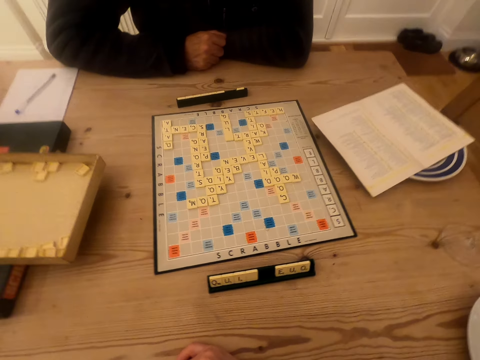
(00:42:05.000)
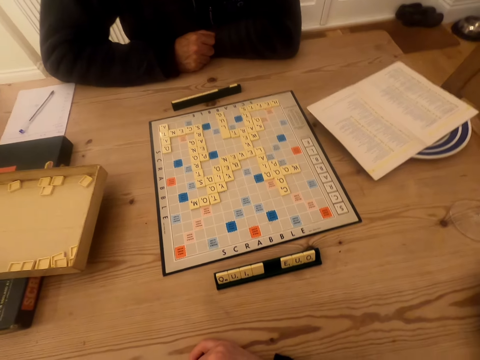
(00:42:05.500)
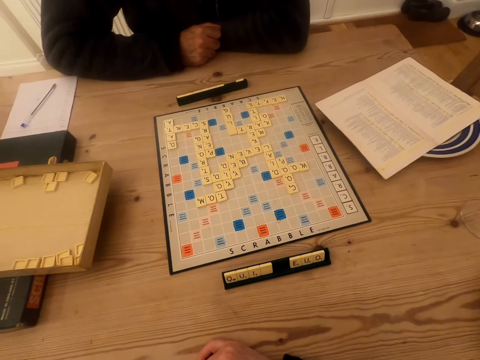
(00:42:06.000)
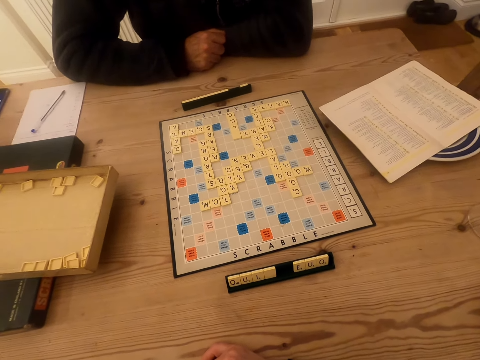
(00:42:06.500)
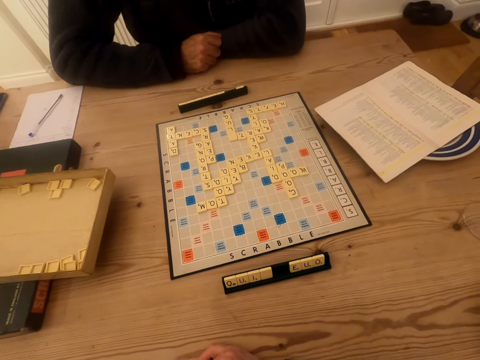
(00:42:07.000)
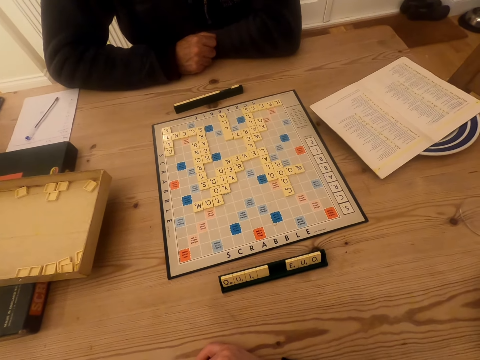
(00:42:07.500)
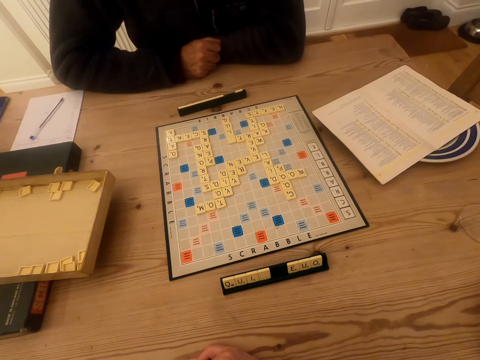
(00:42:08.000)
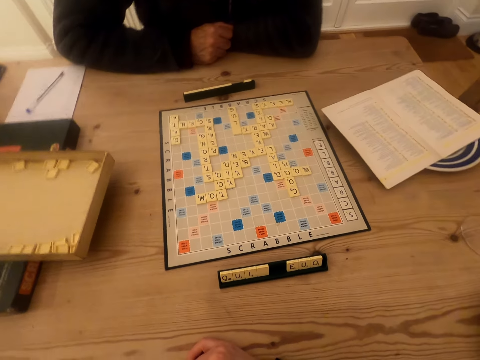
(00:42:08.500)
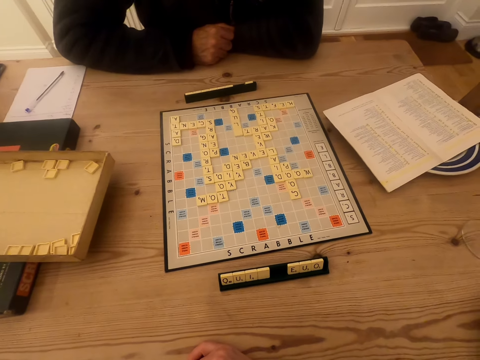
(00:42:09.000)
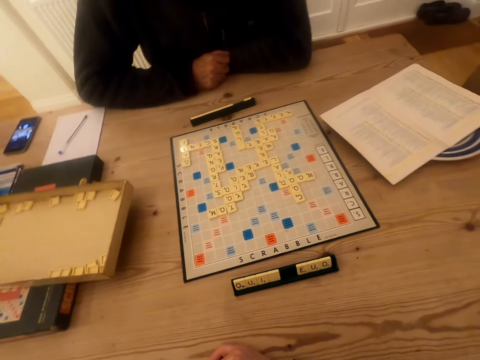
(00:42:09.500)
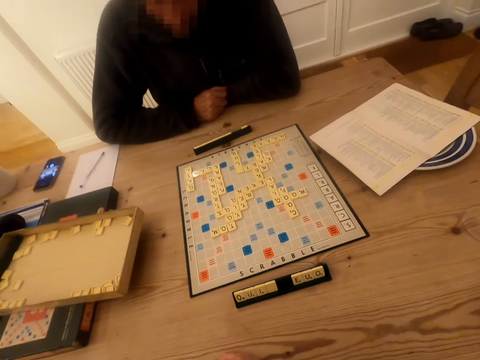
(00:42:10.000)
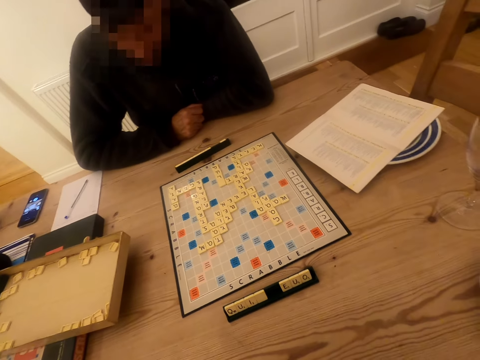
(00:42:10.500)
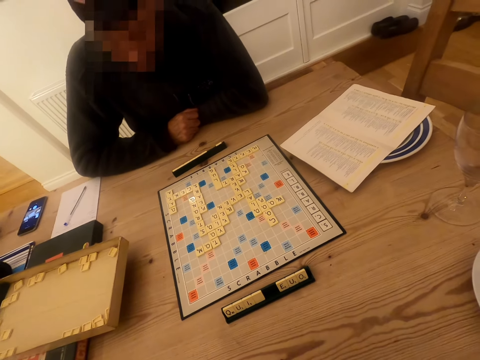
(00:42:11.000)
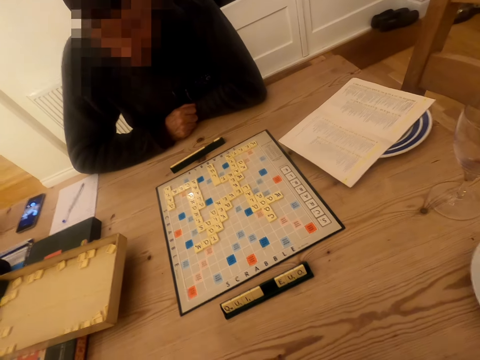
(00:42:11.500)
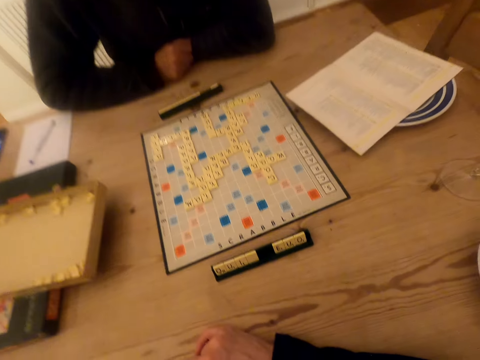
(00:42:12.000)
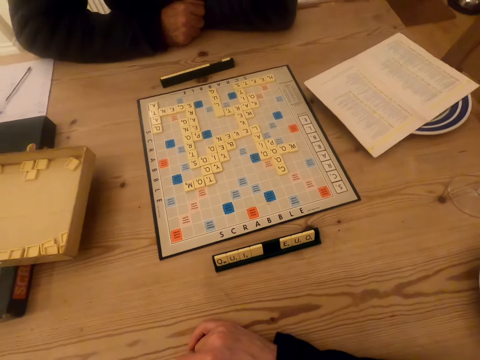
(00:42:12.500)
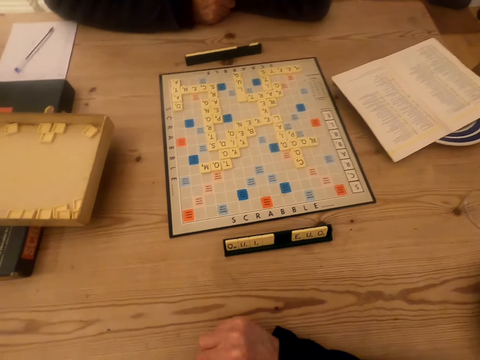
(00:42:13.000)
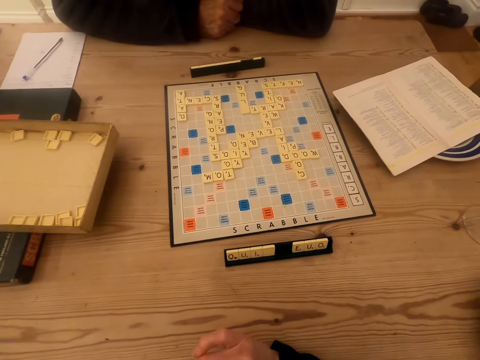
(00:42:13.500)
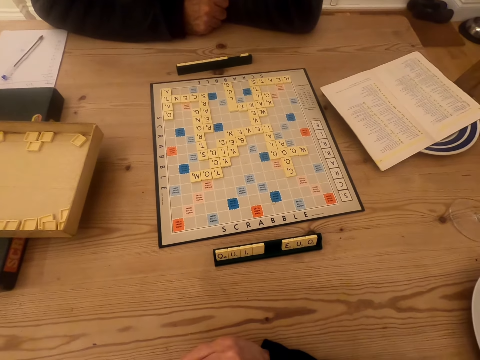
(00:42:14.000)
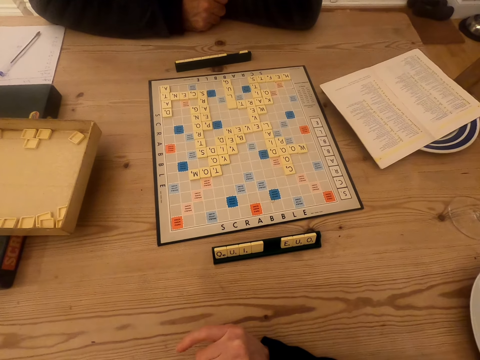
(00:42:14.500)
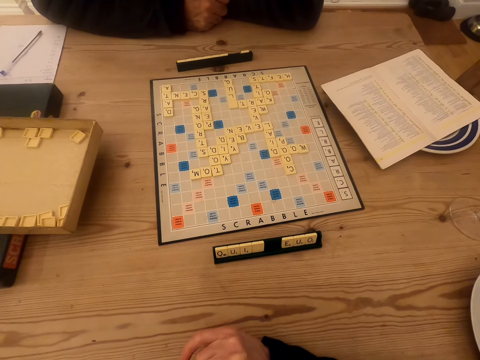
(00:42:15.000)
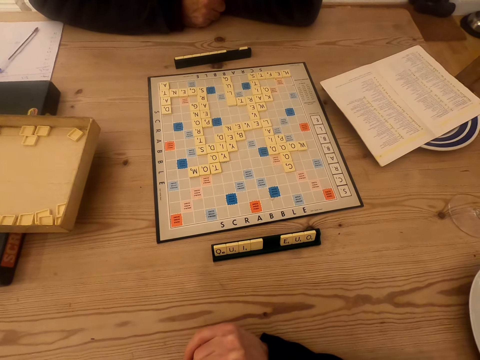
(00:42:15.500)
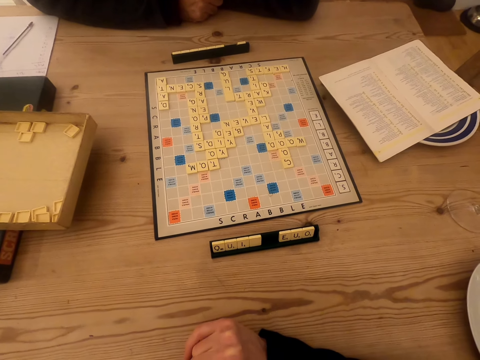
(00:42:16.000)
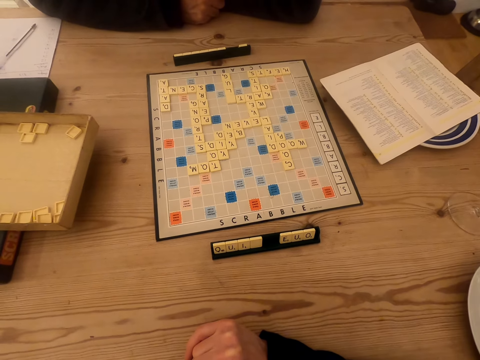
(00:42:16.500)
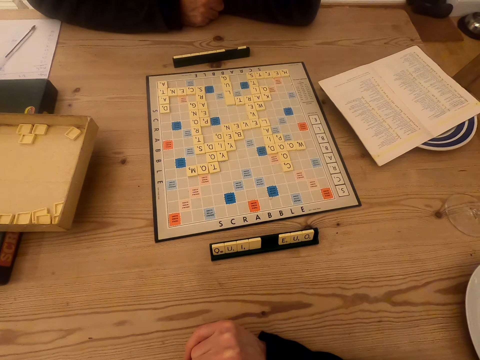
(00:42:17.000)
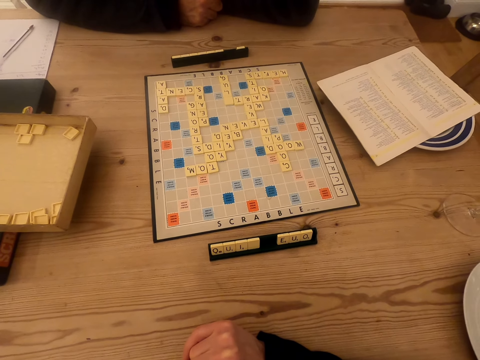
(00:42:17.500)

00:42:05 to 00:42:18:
The camera wearer looks at the scrabble board. They look at a man. They look at the scrabble board.

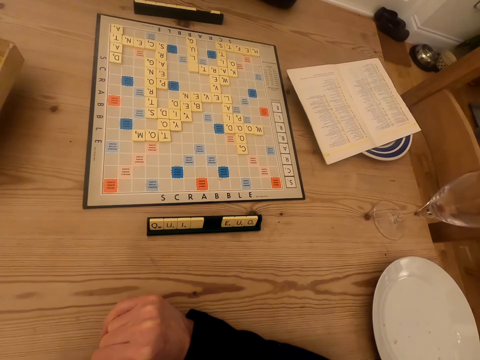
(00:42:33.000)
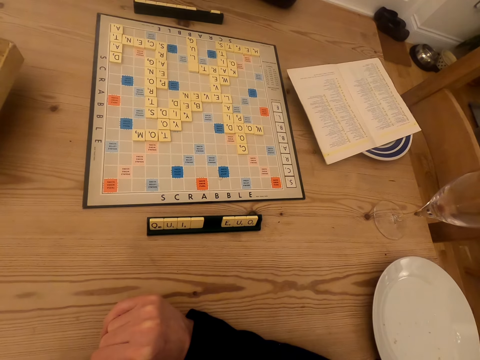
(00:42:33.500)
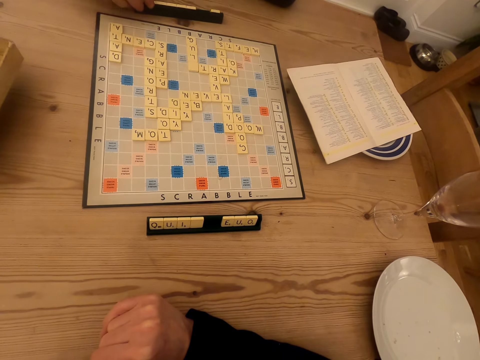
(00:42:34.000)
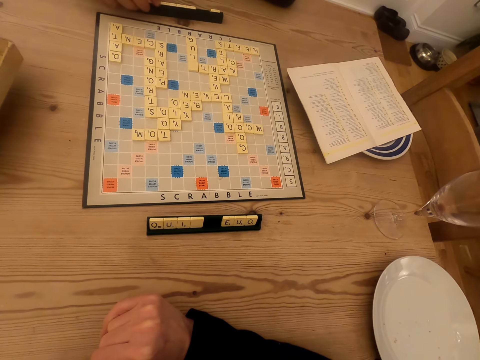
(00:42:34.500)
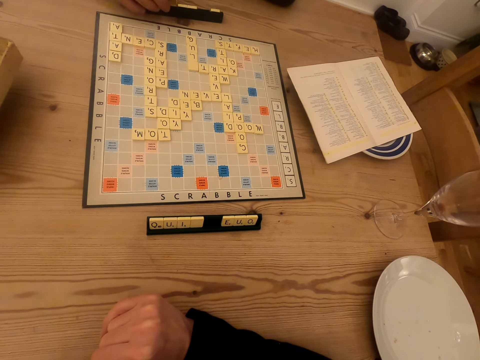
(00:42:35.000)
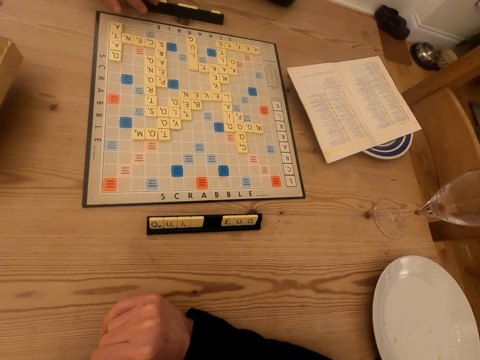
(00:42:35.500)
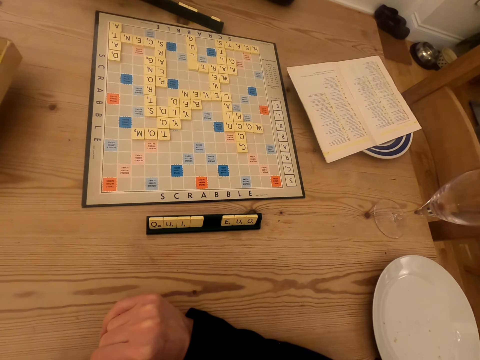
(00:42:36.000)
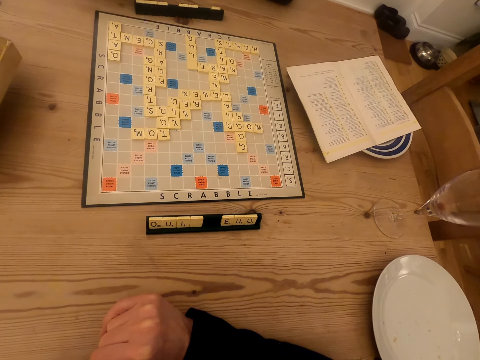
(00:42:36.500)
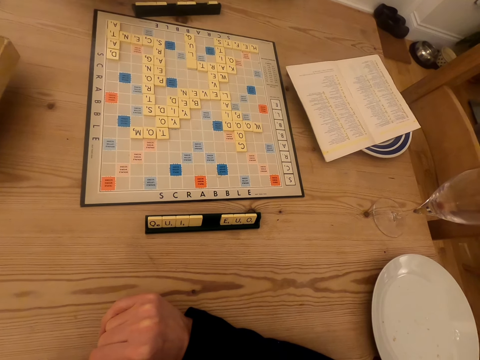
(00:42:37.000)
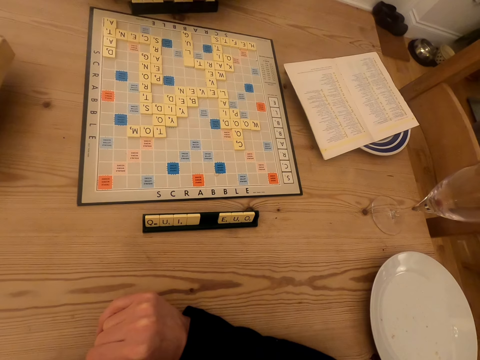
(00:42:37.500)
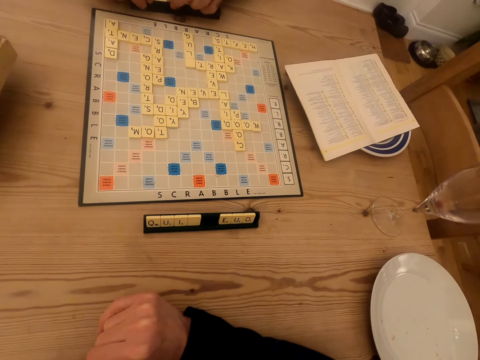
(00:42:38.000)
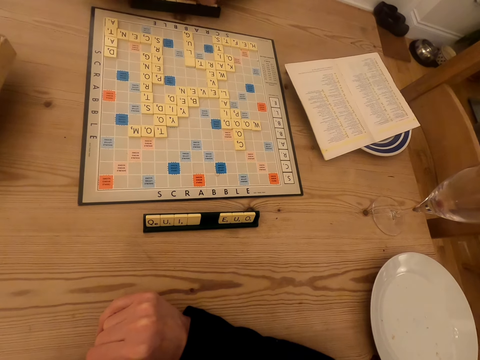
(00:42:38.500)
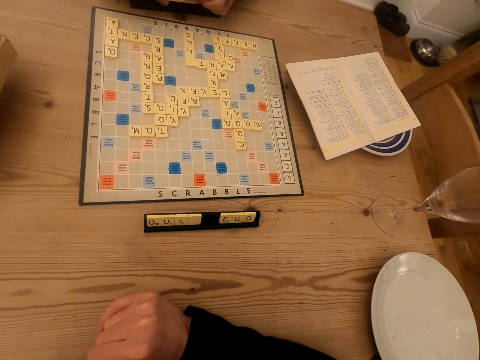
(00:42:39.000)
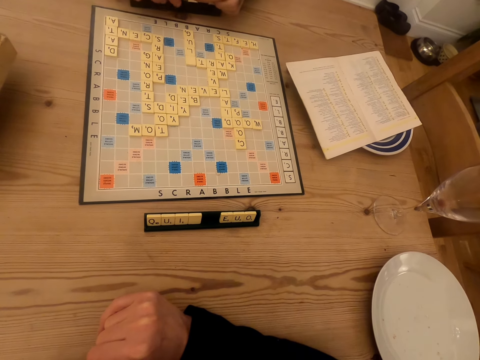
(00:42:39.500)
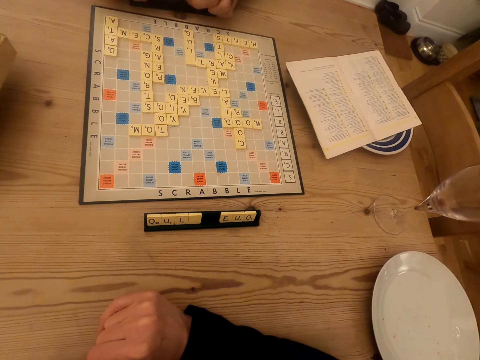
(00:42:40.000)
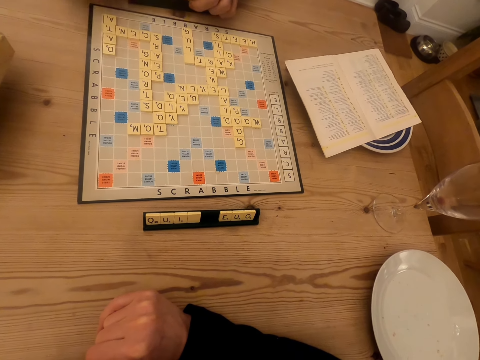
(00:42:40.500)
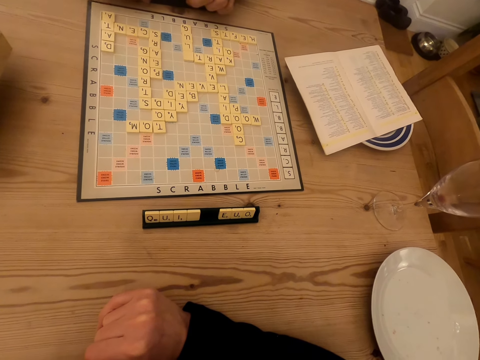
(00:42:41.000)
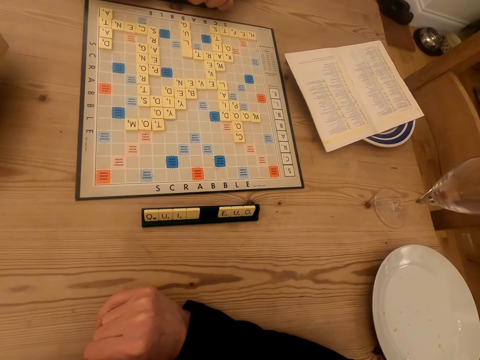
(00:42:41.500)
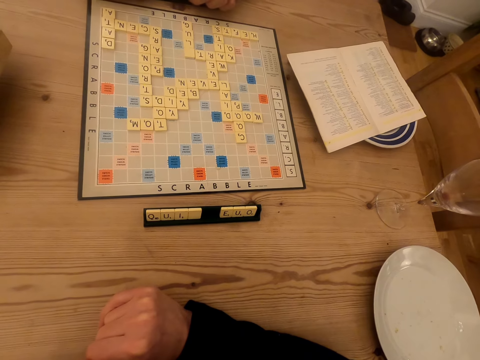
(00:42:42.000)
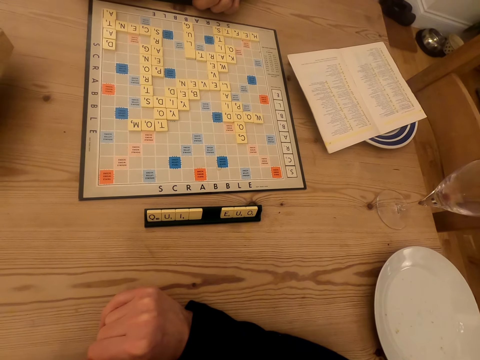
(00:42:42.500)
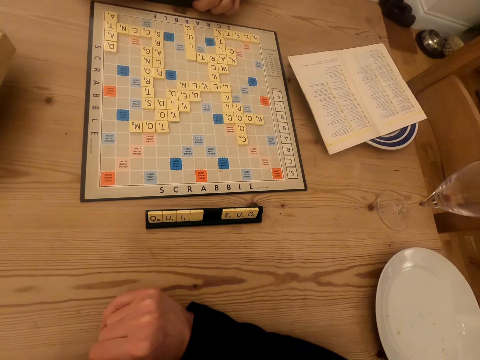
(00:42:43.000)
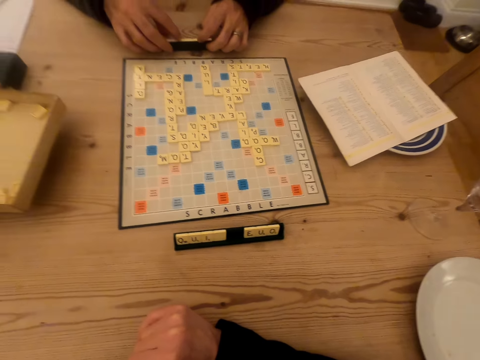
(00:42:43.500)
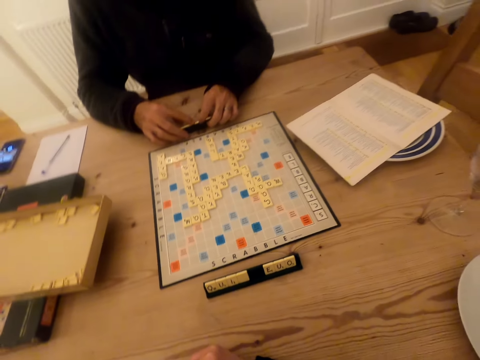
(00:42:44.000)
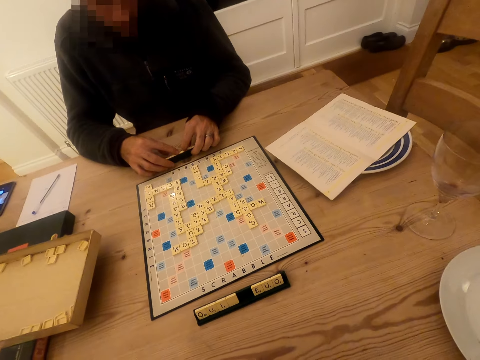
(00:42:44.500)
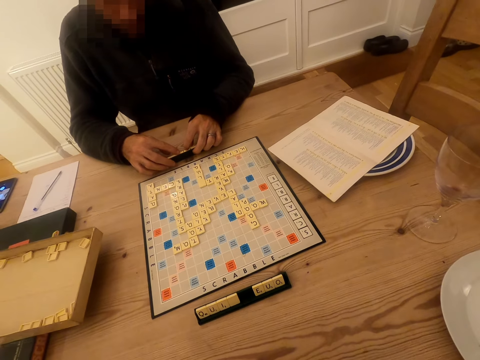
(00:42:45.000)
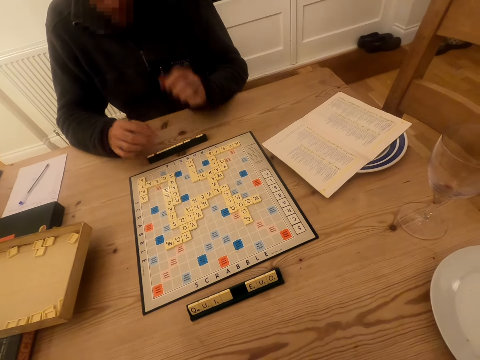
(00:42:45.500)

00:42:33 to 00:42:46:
A man plays a scrabble game. The camera wearer looks at the scrabble board. The man picks the tile in the chalkboard tile place card holder. The camera wearer looks at the scrabble board. The man puts the tile in the chalkboard tile place card holder.
